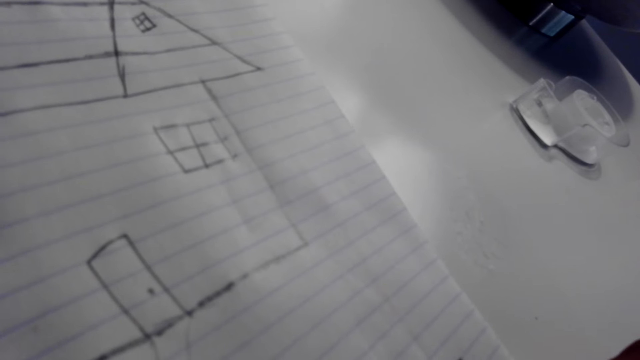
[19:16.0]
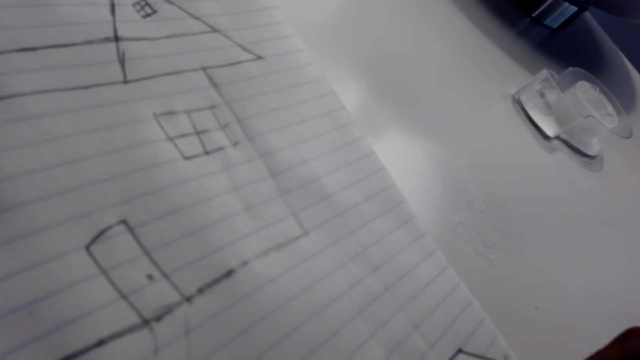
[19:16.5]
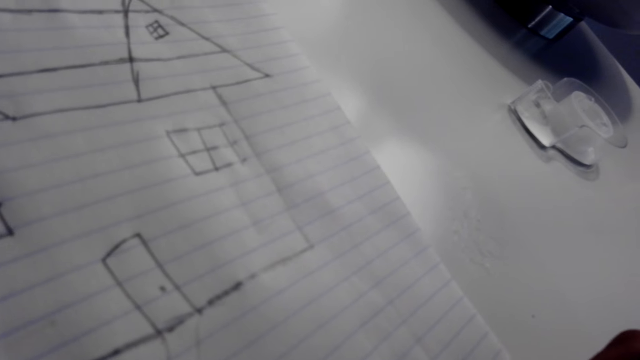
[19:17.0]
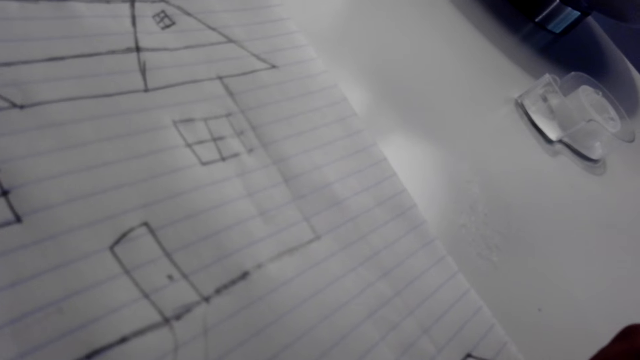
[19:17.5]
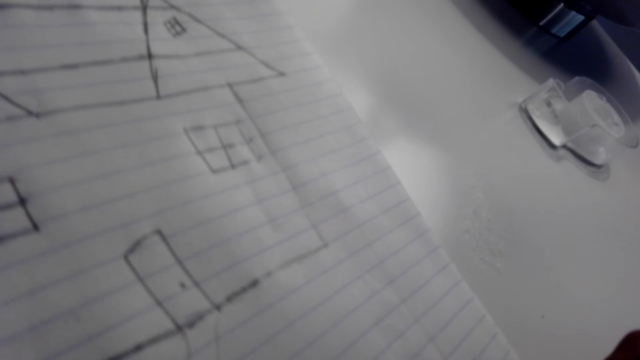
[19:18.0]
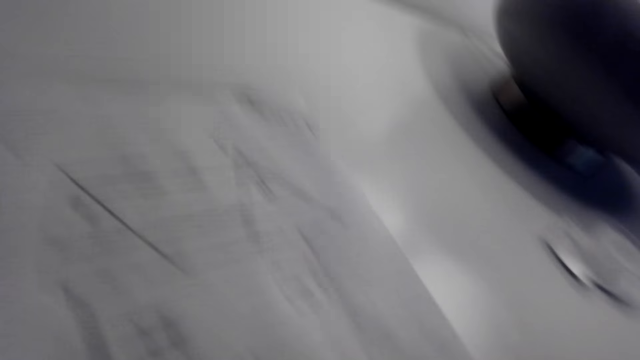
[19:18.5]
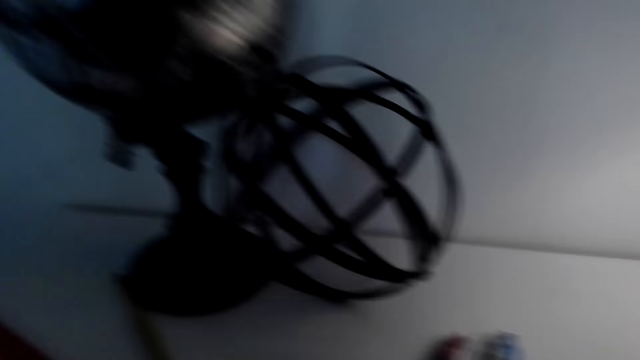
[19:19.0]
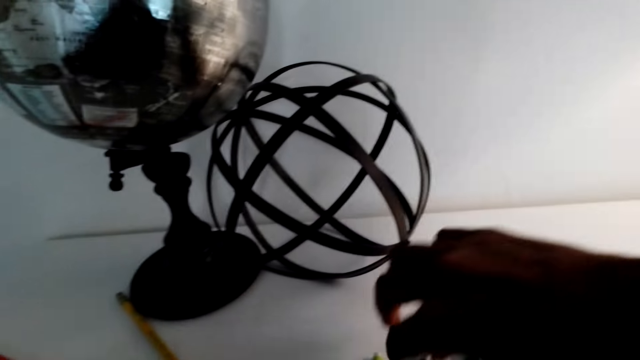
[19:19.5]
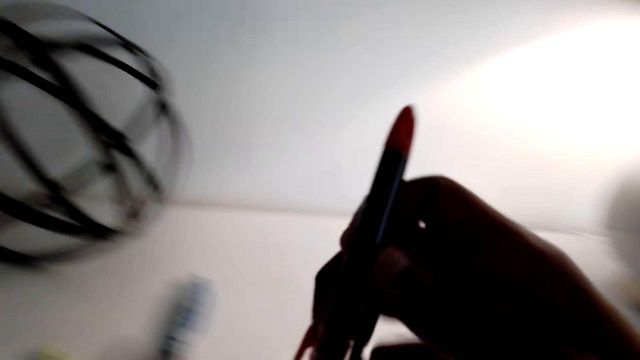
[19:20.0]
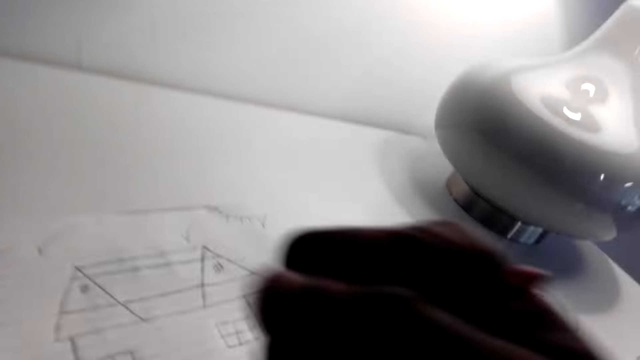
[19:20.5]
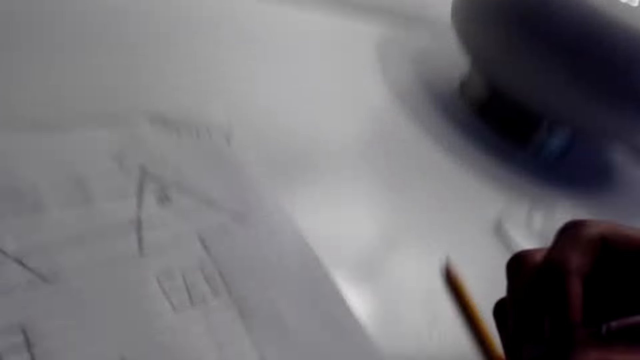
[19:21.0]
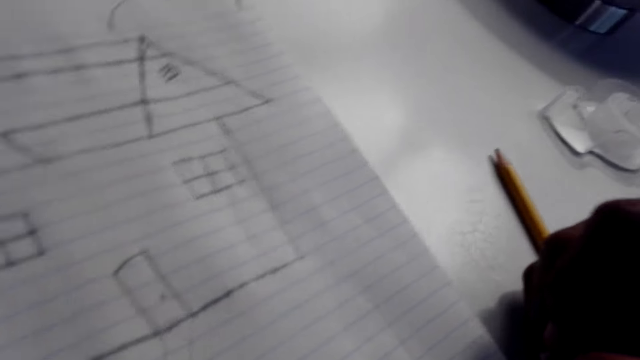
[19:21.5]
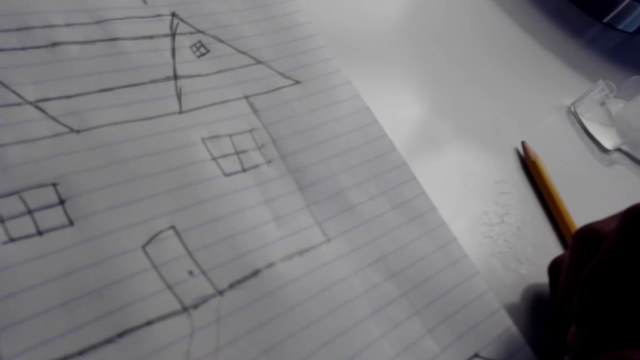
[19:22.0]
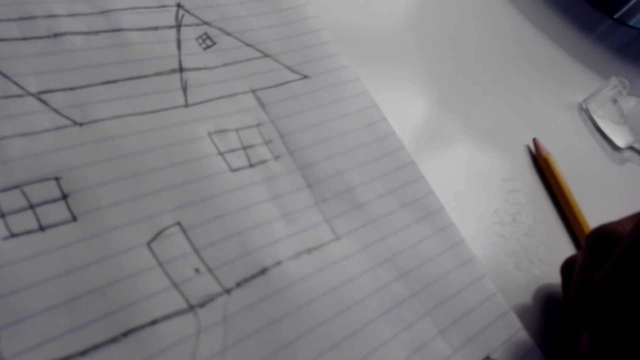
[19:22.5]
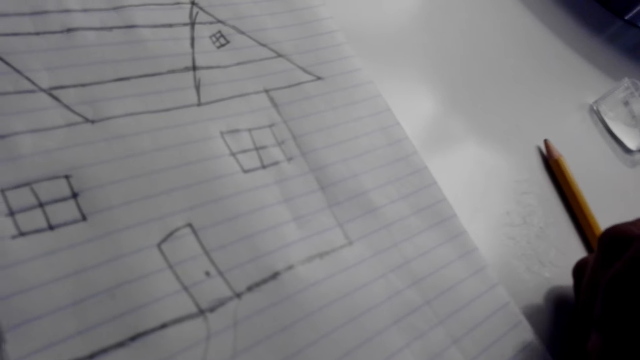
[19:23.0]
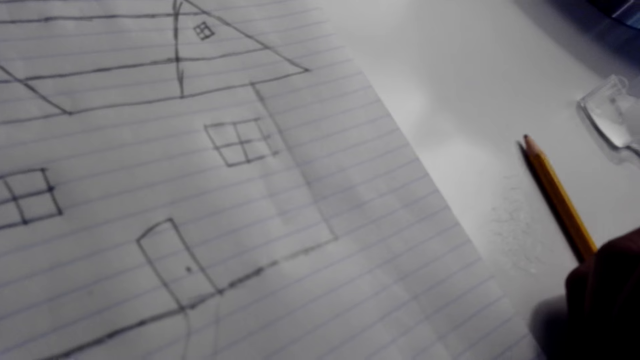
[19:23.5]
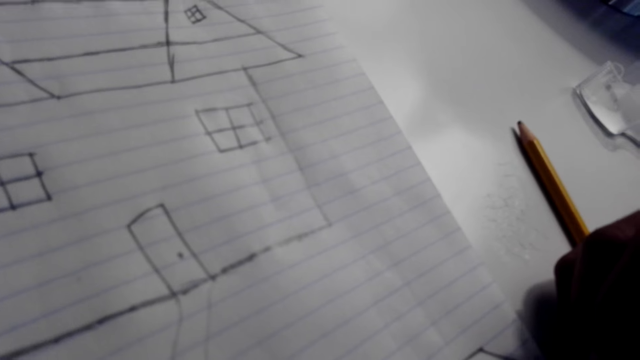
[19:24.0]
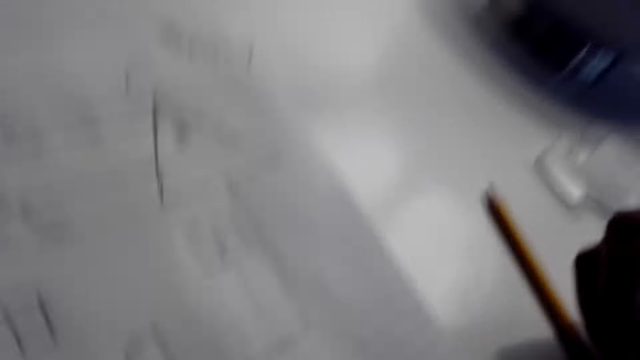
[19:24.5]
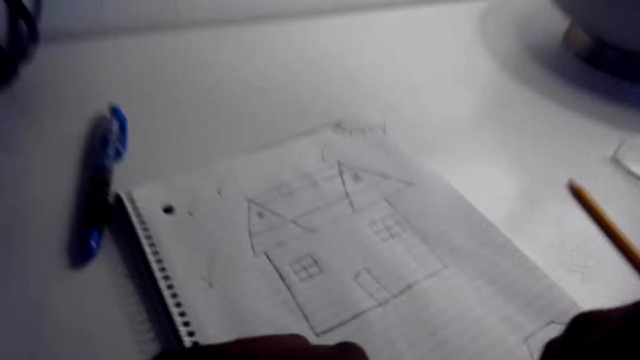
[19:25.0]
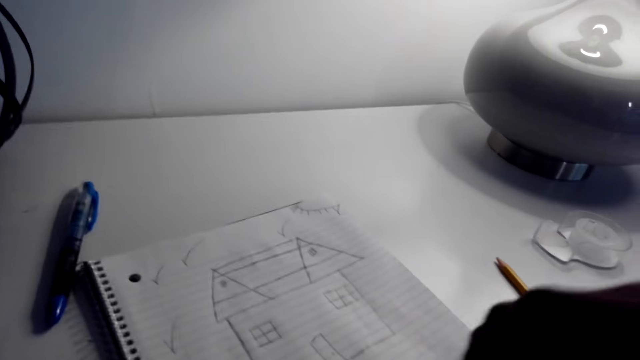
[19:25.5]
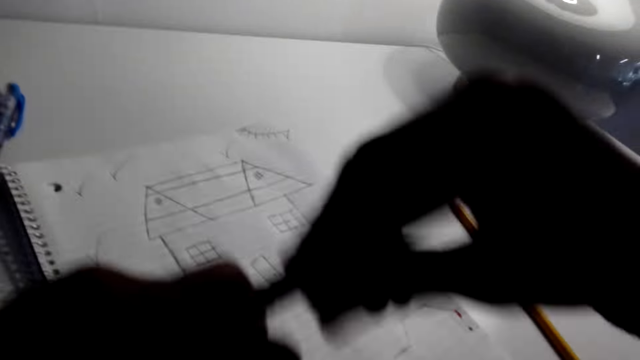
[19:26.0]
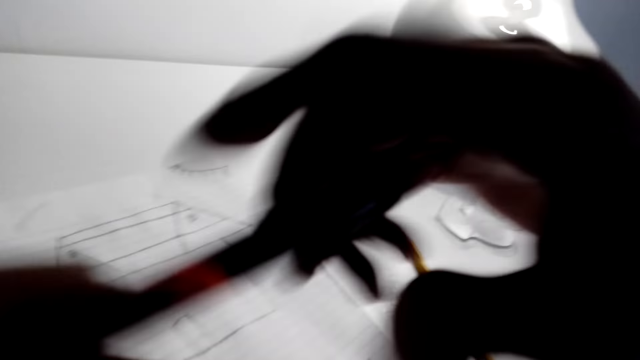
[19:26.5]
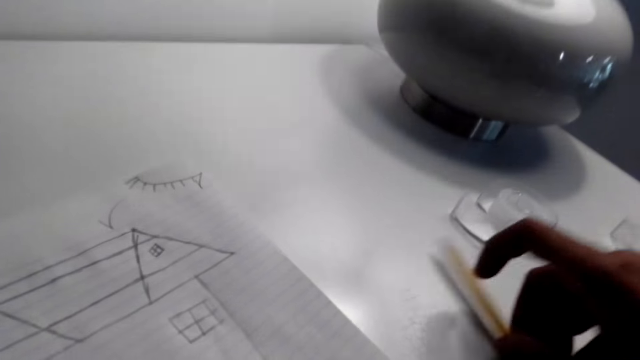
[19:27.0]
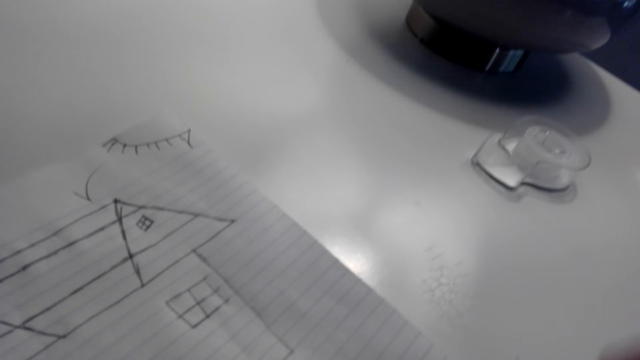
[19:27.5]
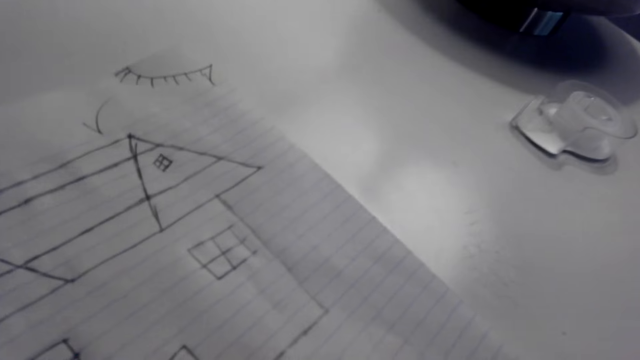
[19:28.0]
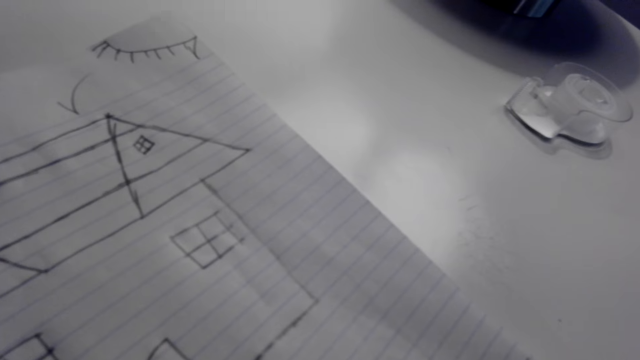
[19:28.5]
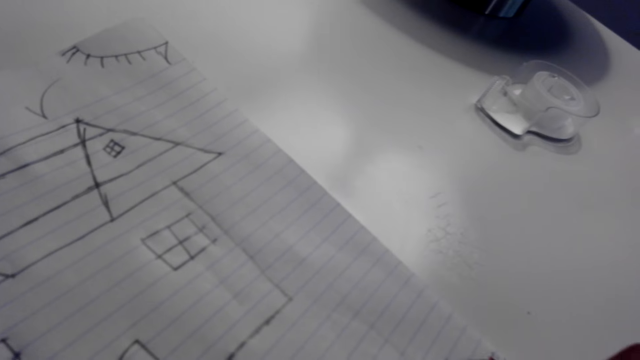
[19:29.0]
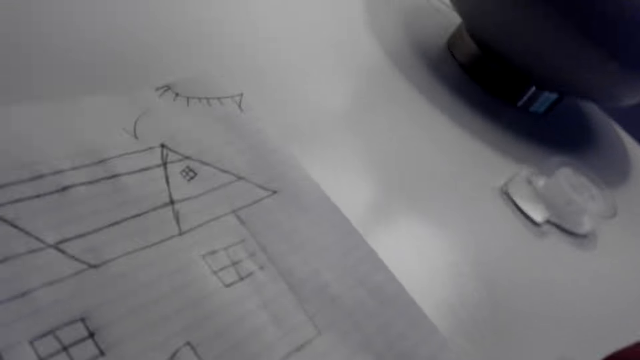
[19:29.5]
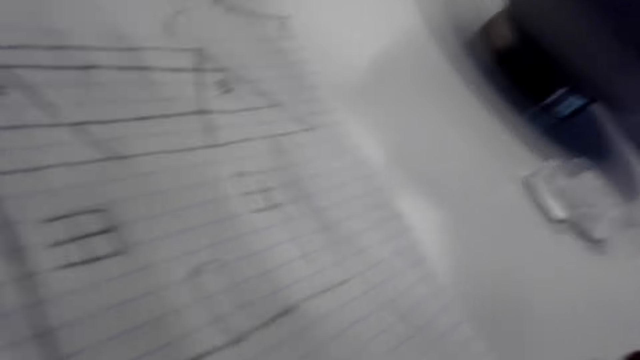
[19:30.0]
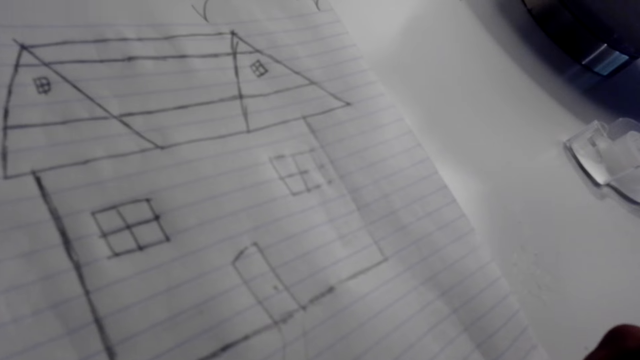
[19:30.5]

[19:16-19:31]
The camera wearer draws on the paper. They pick up a red pen from the table. They draw a structure of a house at the bottom of the paper. They close the pen. They pick up a pencil from the table.

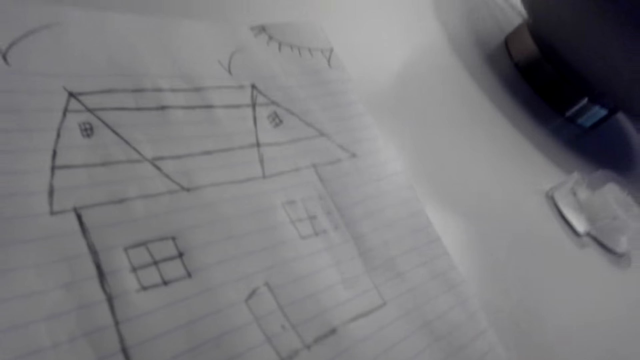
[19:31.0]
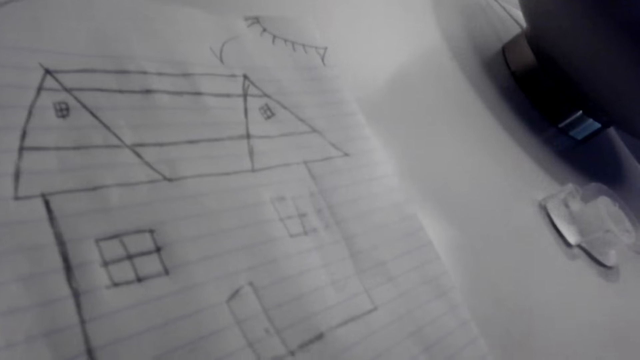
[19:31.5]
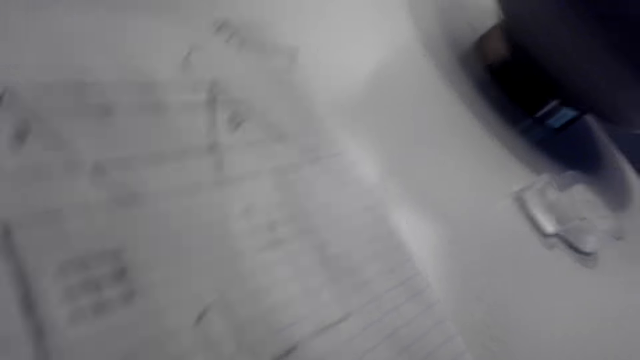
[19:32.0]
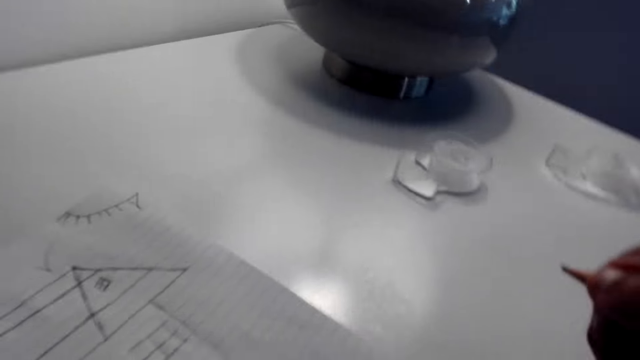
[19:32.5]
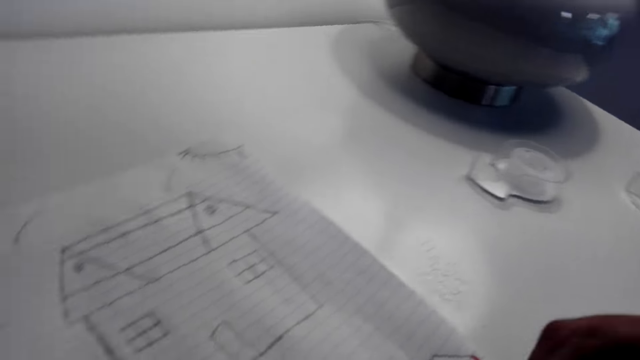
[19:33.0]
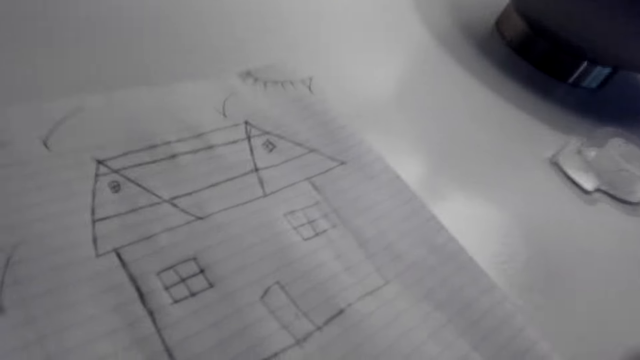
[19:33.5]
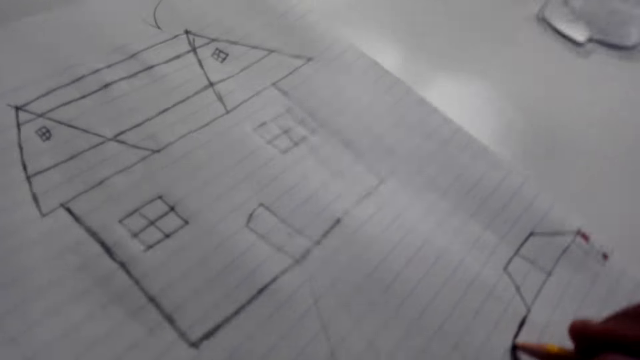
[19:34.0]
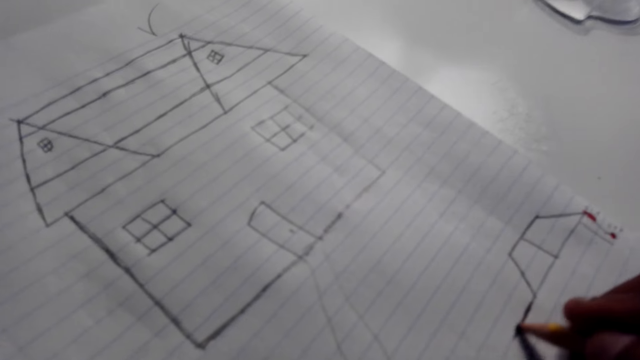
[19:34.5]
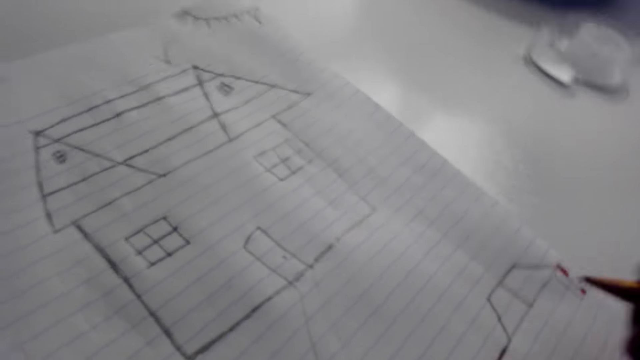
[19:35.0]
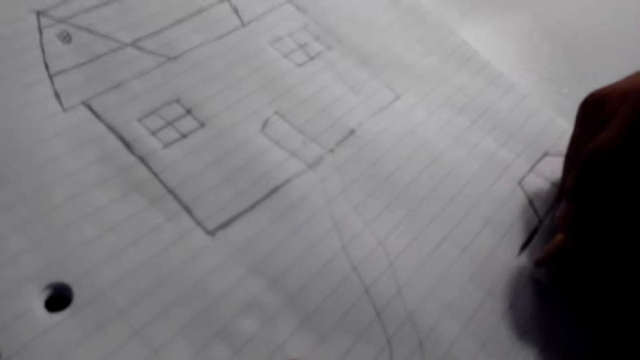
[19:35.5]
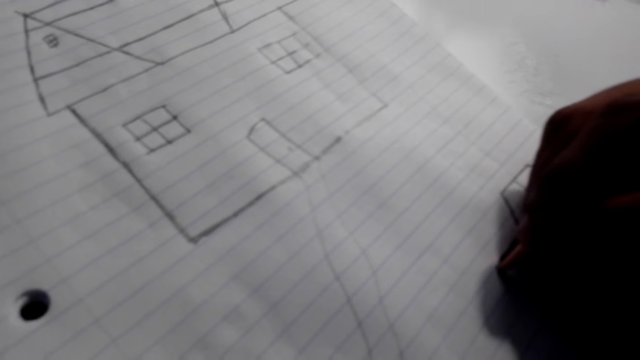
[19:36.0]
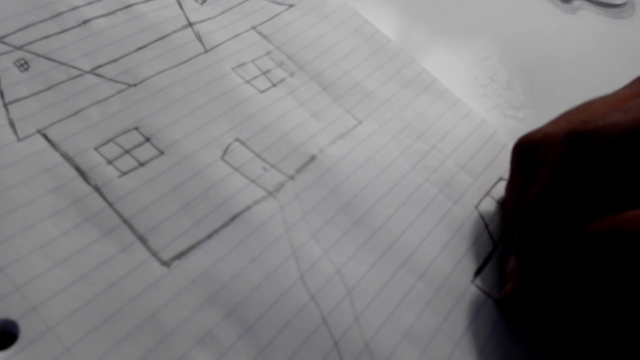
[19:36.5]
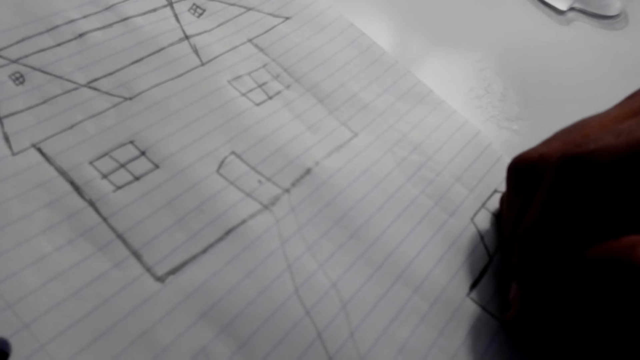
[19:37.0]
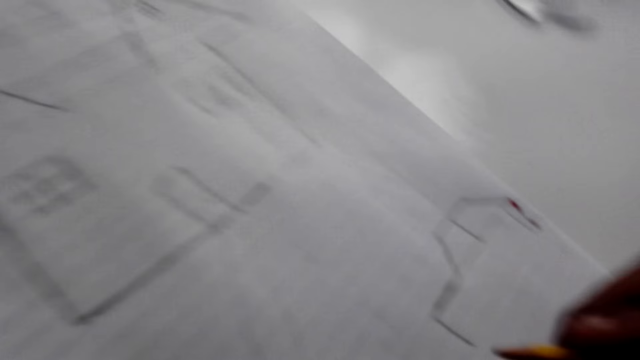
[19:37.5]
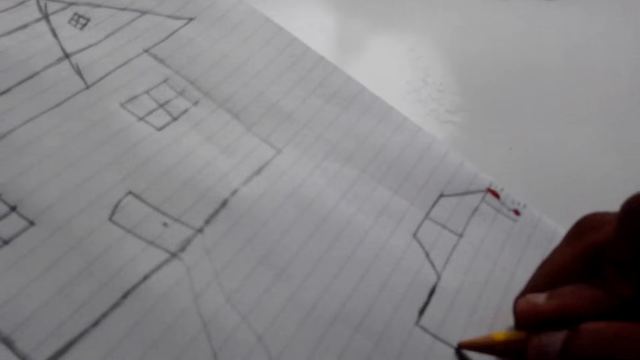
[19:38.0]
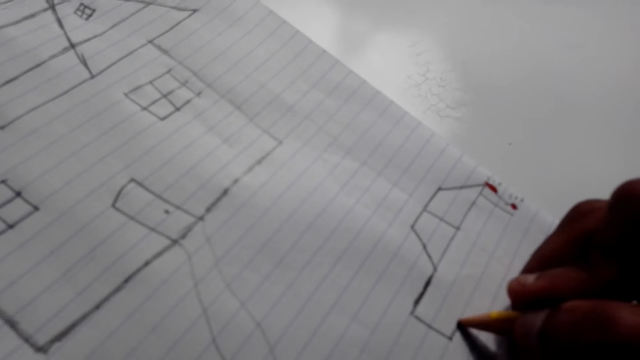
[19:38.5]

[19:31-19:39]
The camera wearer draws a structure of a house on the paper.
